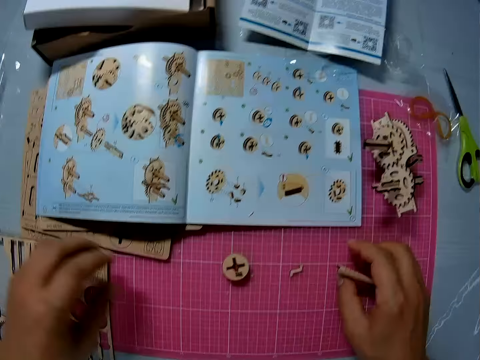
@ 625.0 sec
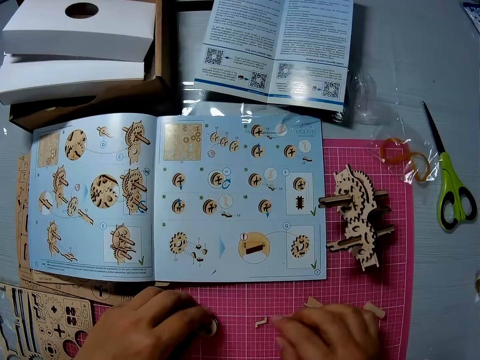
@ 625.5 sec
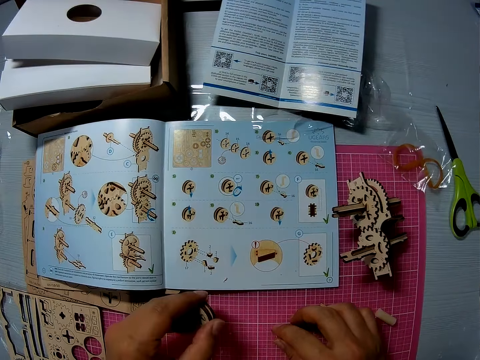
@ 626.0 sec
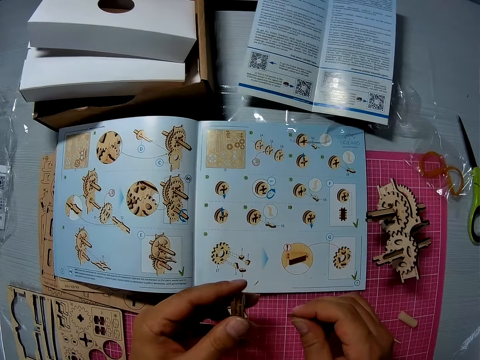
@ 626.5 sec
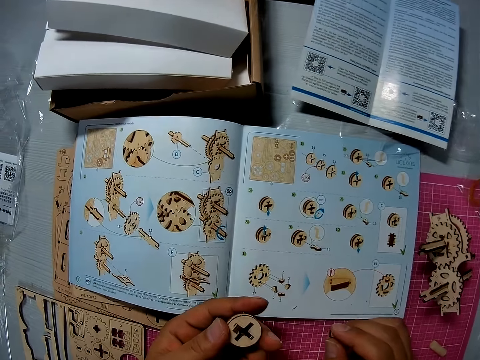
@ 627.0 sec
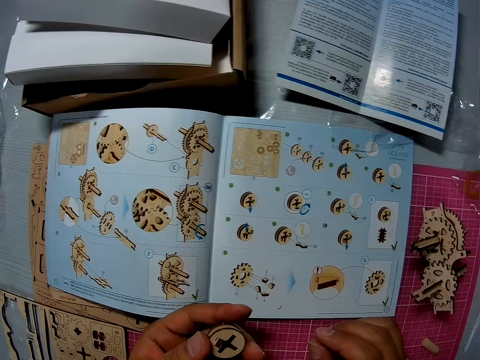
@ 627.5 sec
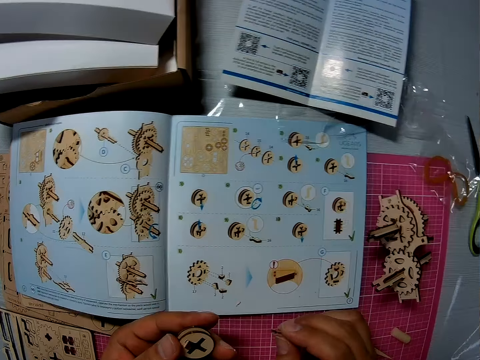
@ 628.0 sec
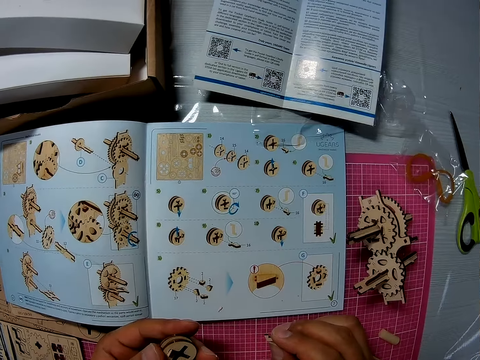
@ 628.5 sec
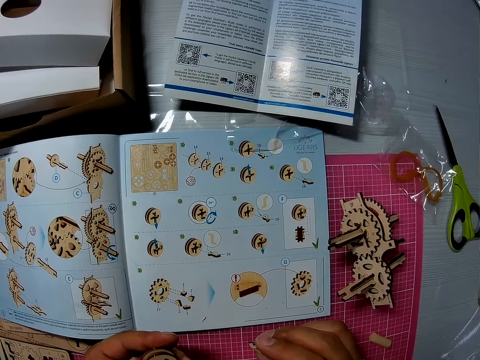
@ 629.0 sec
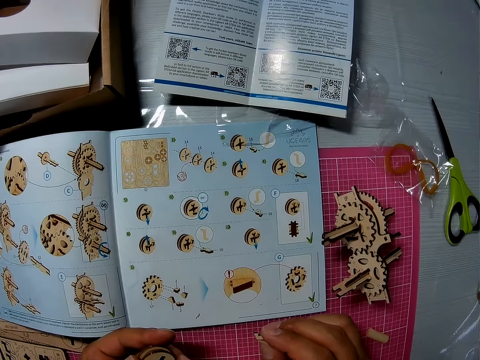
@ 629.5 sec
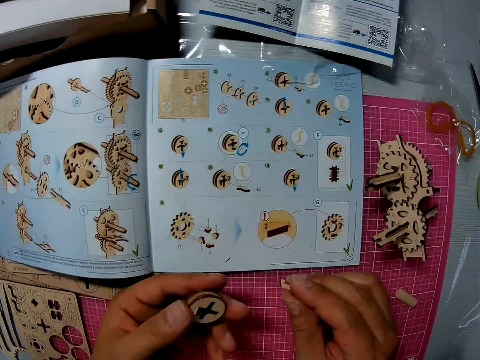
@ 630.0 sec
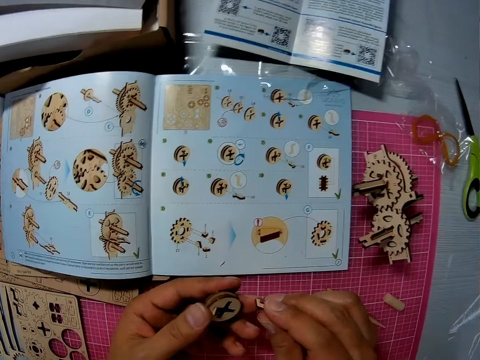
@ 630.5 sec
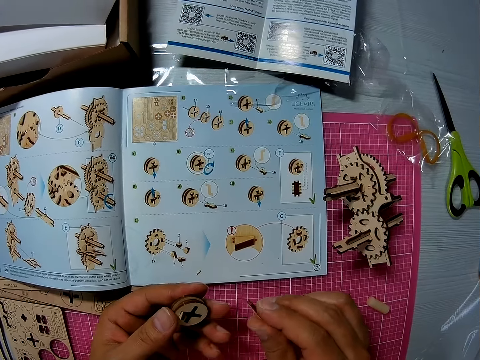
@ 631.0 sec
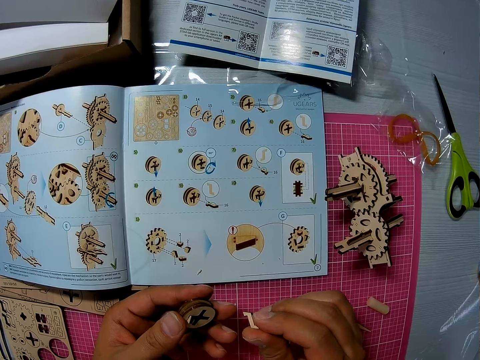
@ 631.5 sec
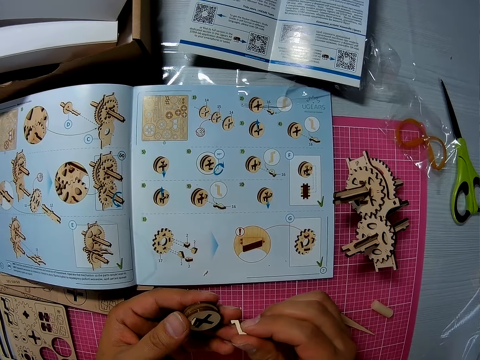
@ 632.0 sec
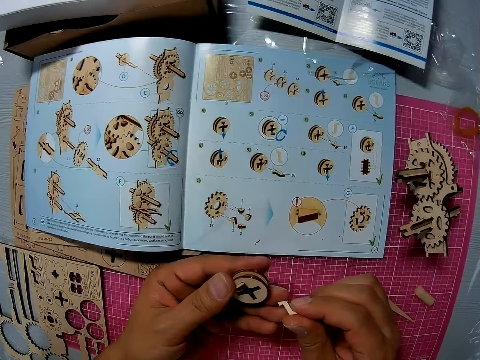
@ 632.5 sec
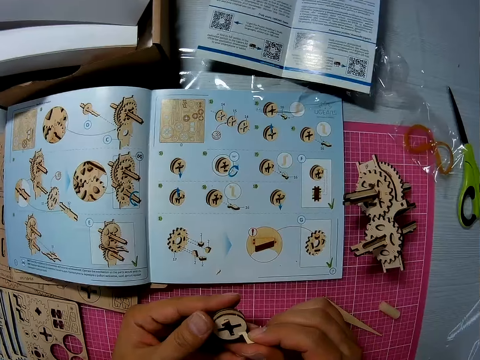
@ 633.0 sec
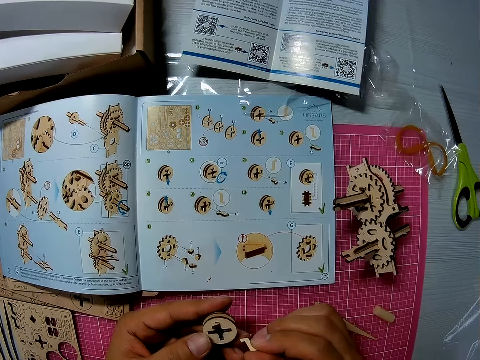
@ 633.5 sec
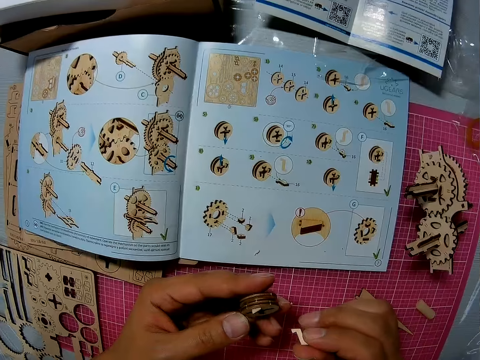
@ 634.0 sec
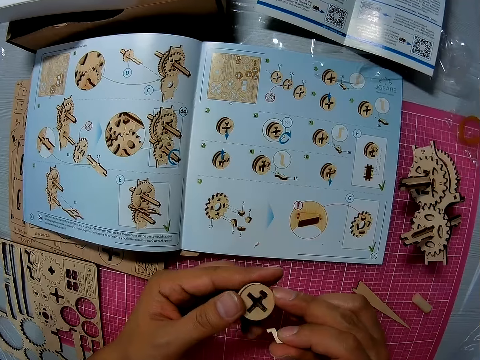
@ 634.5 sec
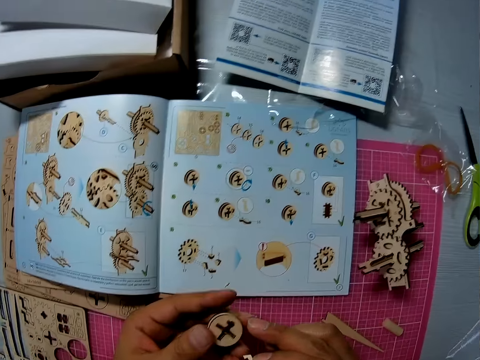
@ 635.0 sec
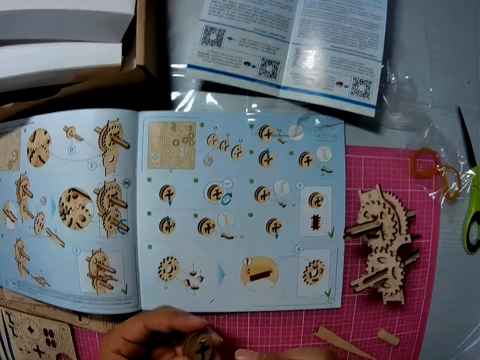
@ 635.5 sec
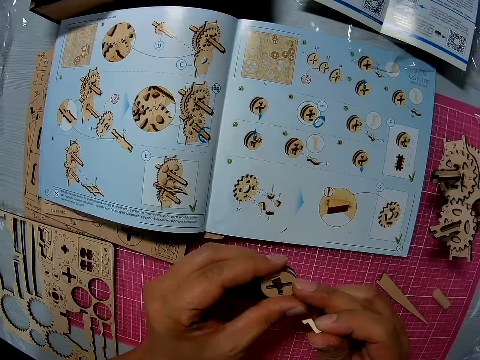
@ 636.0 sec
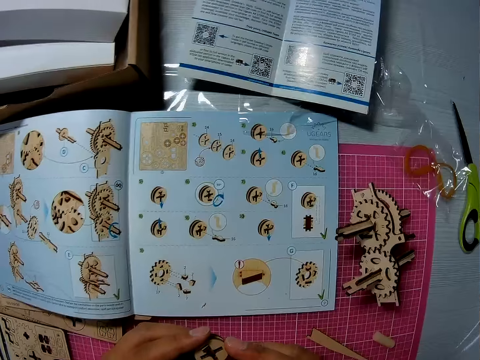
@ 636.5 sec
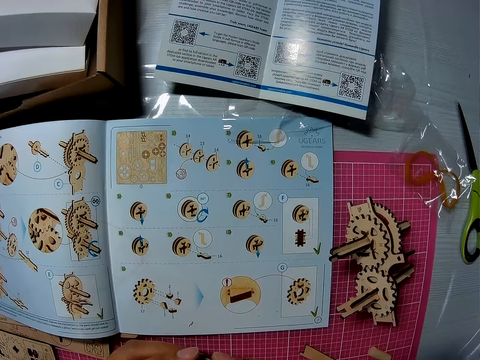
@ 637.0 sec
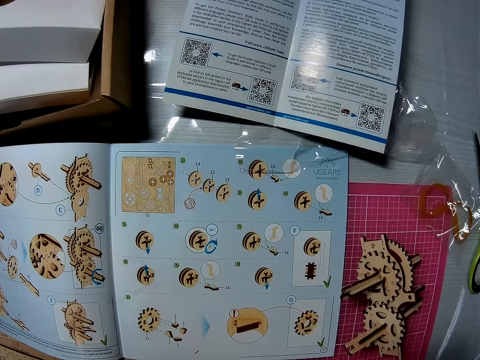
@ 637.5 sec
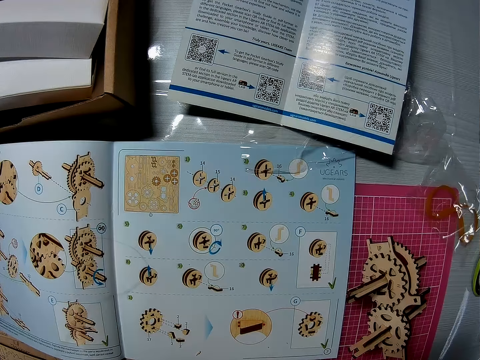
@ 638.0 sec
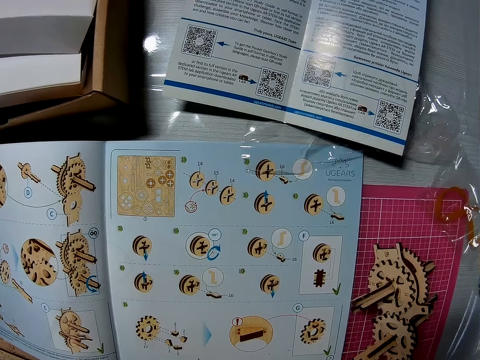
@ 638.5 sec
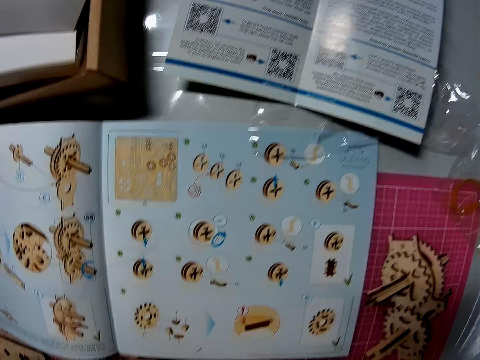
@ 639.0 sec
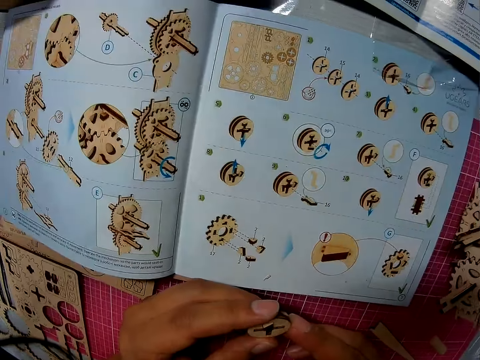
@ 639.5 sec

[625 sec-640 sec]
The camera wearer drops the piece on the cutting sheet. He touches the craft straightener with his right hand. He picks up a piece from the cutting sheet with his left hand. He picks another piece from the cutting sheet with his right hand. He looks at the manual book. He examines the piece in his left hand.

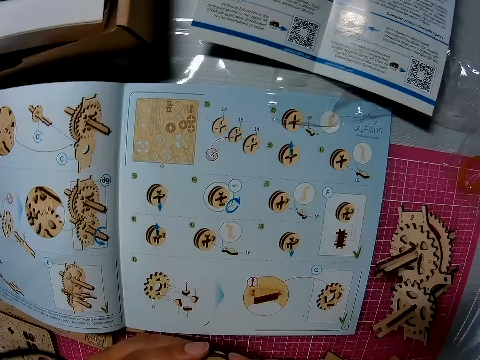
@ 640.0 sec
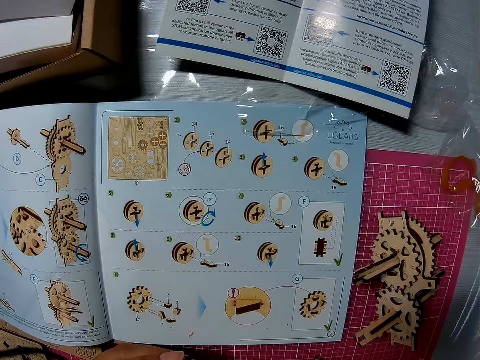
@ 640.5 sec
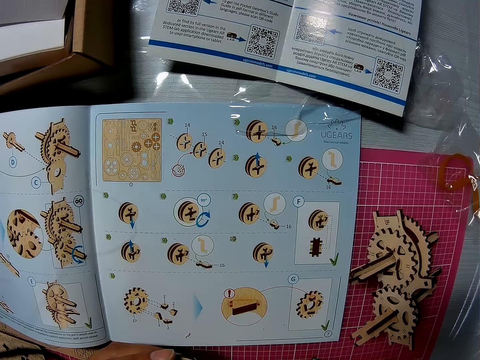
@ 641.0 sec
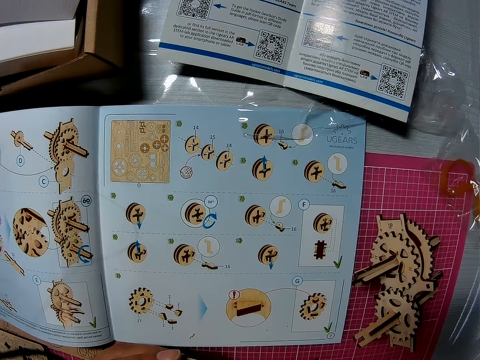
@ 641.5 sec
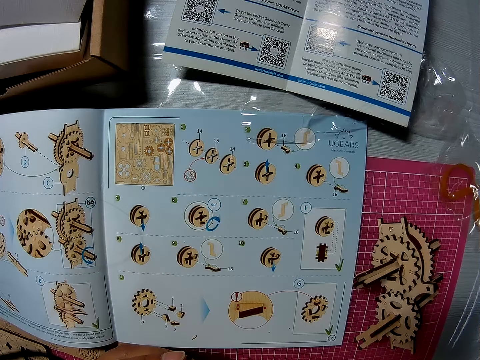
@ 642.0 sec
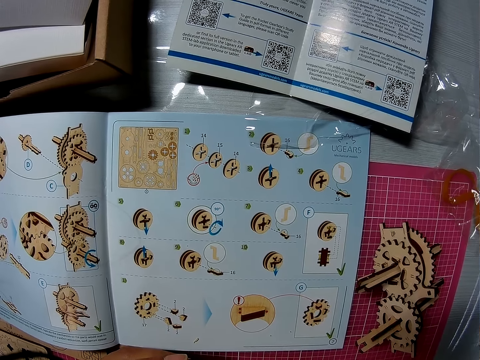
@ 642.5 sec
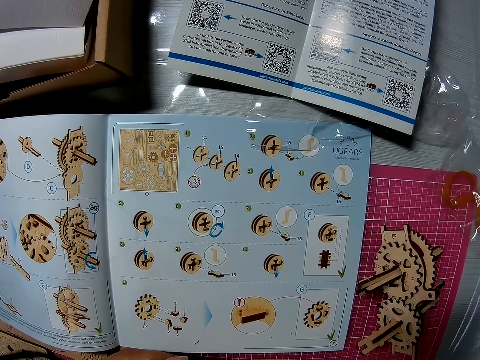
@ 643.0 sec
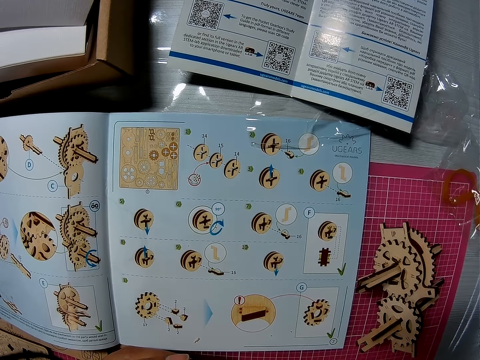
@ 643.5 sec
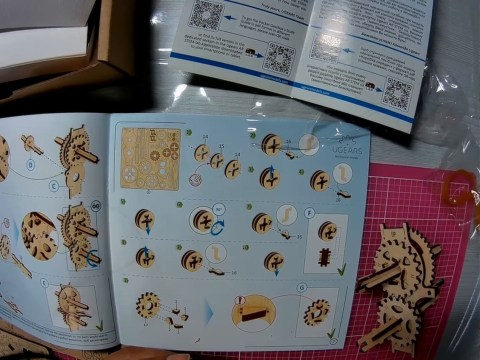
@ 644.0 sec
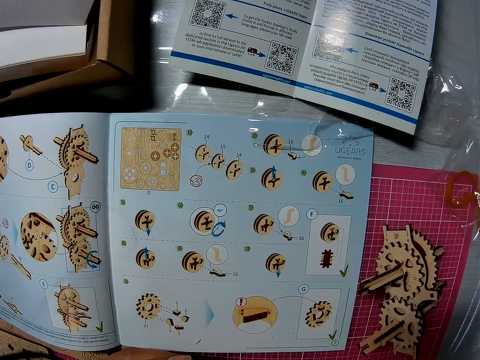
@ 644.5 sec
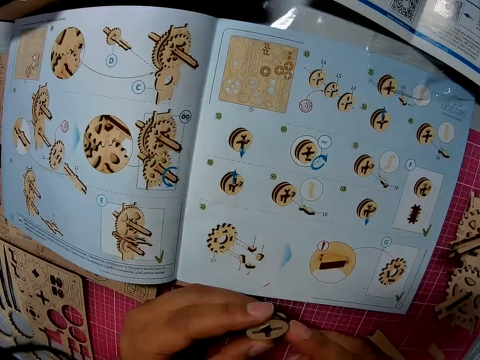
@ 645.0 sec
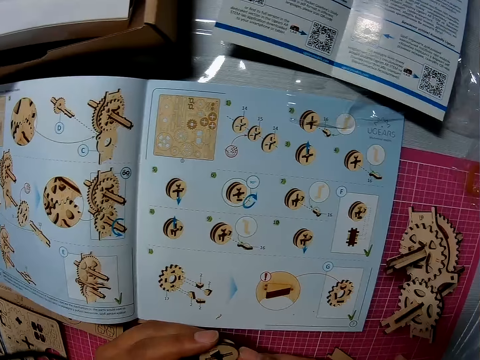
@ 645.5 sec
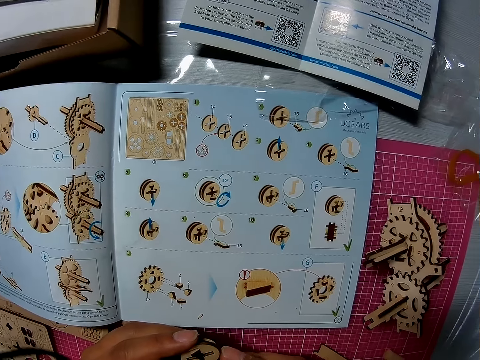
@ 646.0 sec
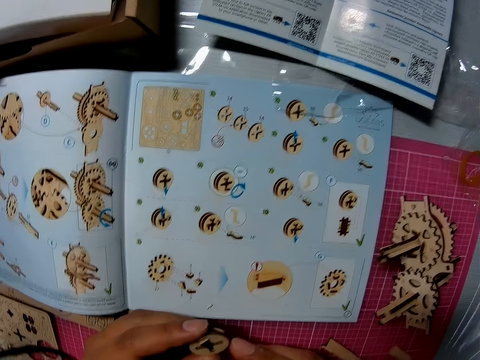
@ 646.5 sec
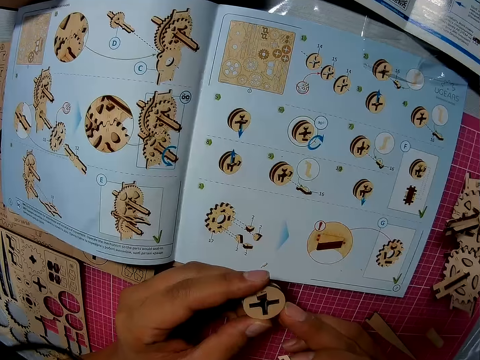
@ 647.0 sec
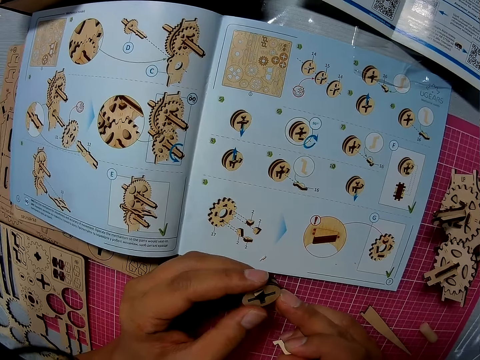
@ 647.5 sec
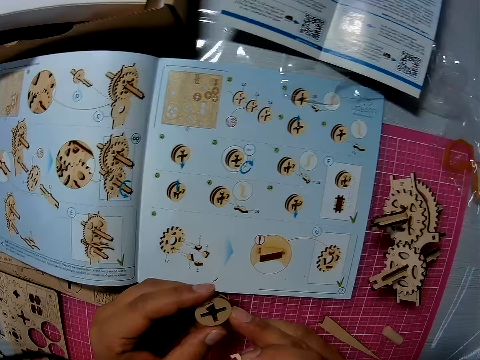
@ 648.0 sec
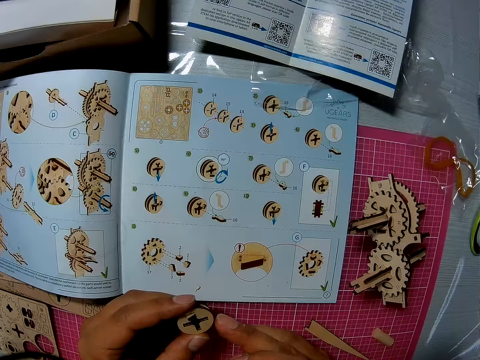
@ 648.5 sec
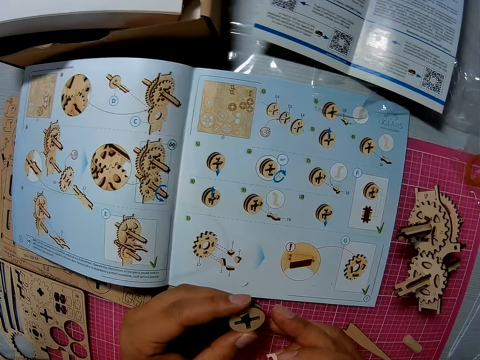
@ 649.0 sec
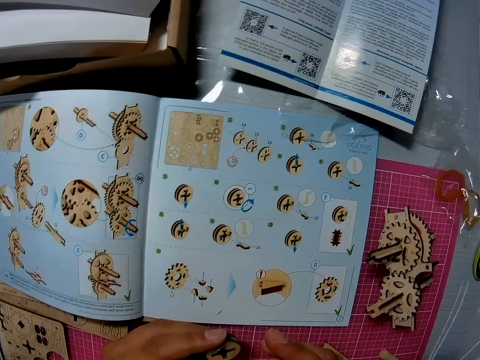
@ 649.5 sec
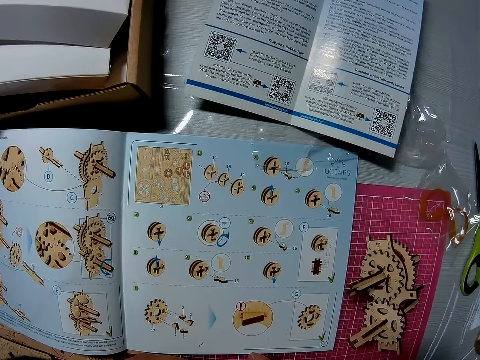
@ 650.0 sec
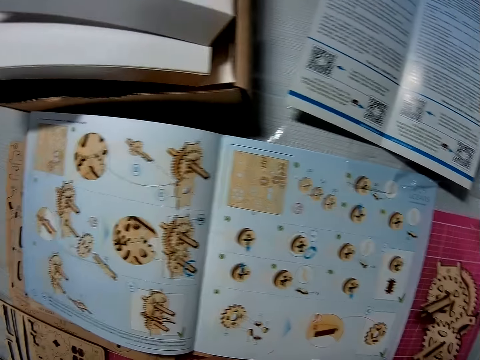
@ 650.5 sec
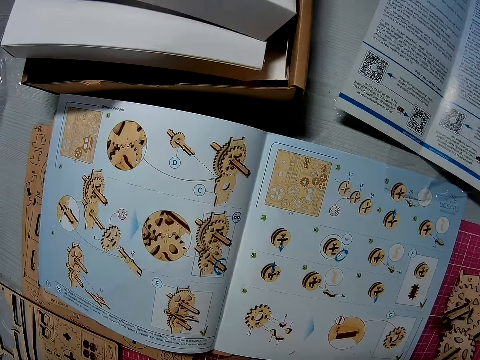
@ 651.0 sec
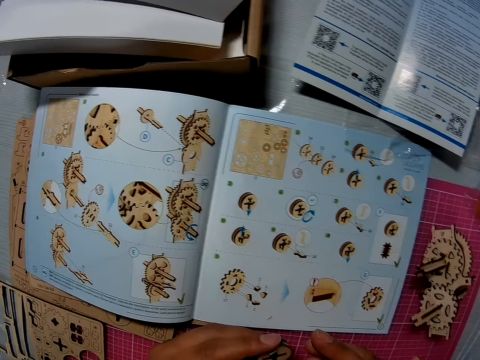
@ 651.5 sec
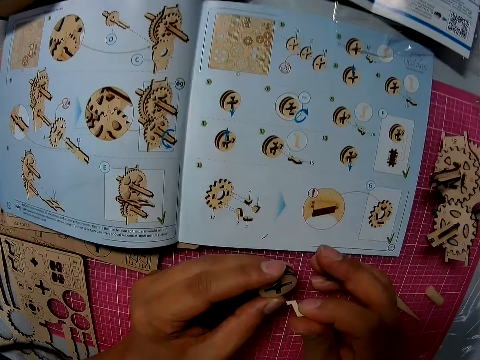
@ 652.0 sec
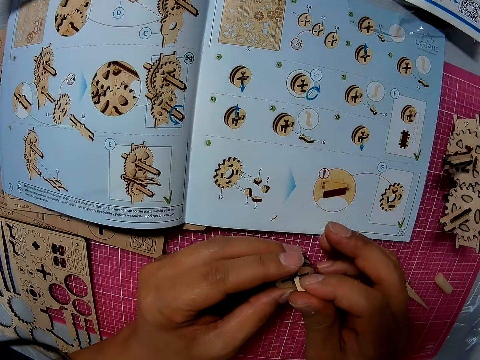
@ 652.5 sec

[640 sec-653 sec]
The camera wearer inserts the piece in his right hand into the piece in his left hand.
